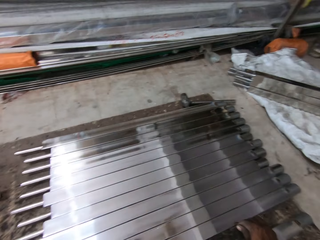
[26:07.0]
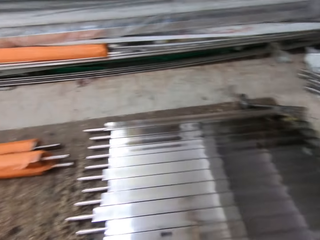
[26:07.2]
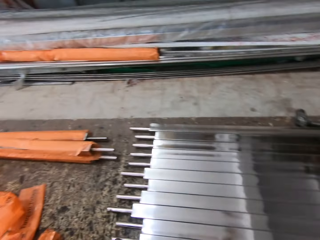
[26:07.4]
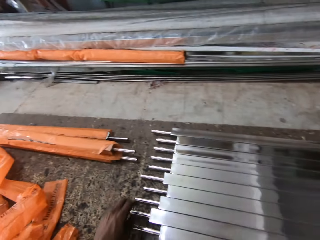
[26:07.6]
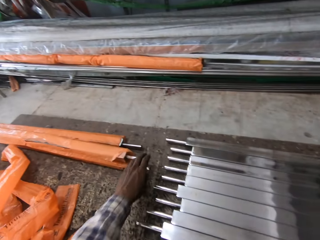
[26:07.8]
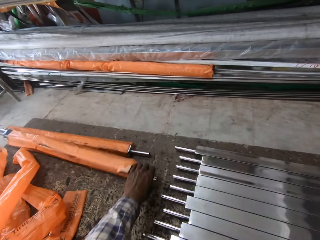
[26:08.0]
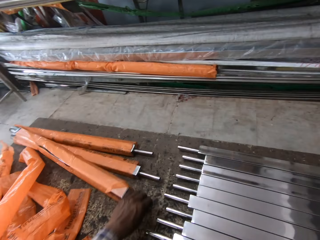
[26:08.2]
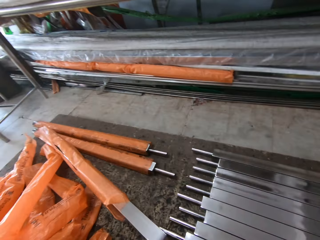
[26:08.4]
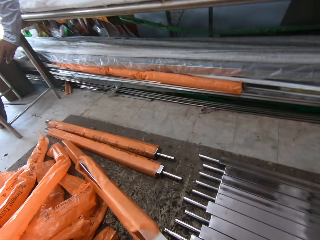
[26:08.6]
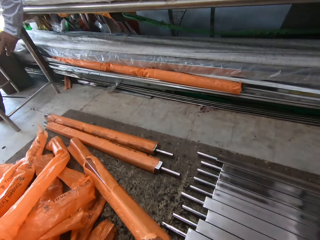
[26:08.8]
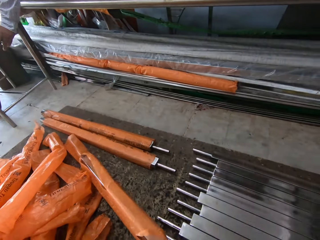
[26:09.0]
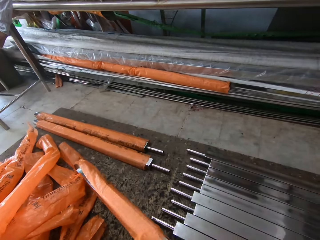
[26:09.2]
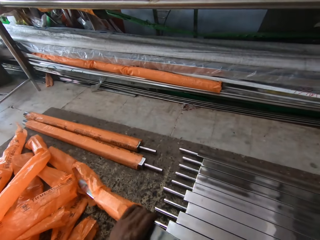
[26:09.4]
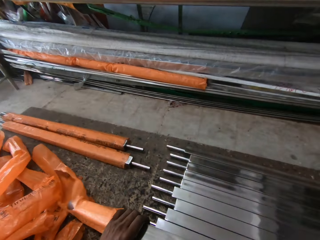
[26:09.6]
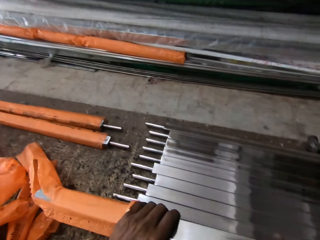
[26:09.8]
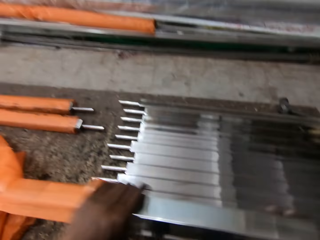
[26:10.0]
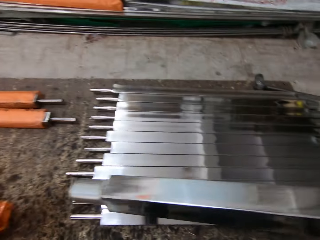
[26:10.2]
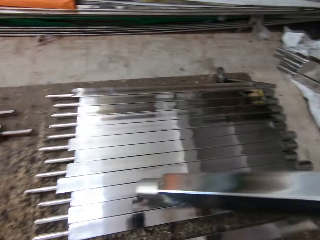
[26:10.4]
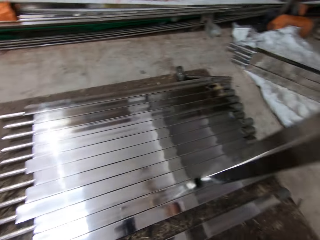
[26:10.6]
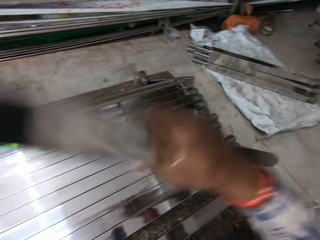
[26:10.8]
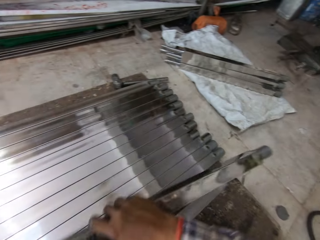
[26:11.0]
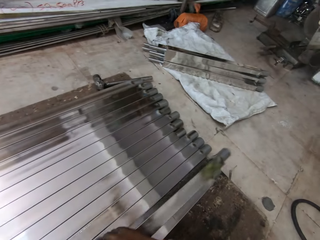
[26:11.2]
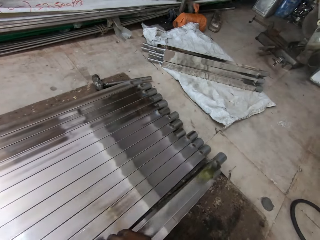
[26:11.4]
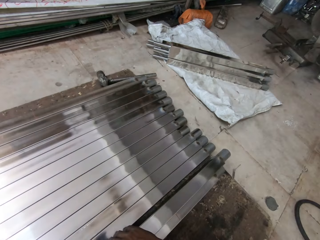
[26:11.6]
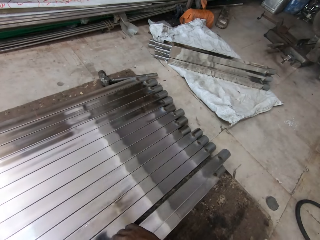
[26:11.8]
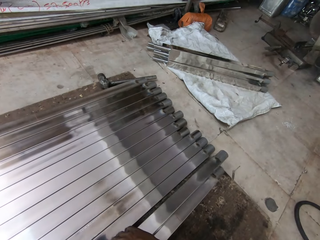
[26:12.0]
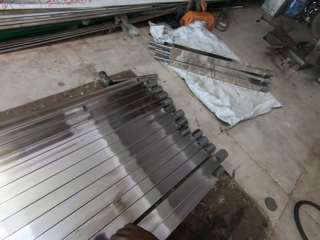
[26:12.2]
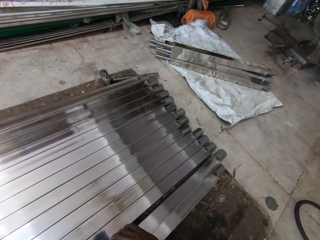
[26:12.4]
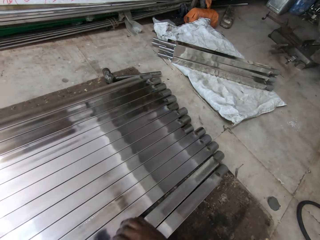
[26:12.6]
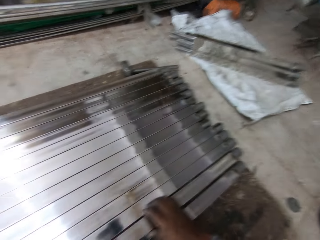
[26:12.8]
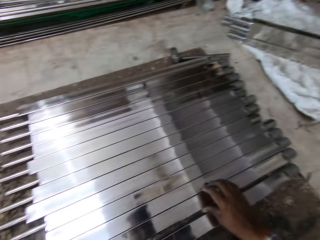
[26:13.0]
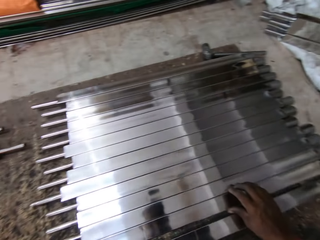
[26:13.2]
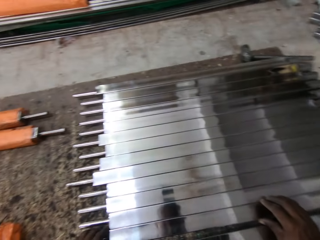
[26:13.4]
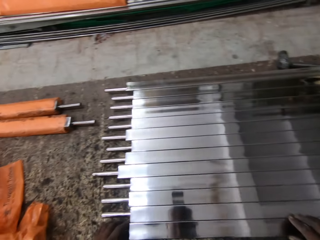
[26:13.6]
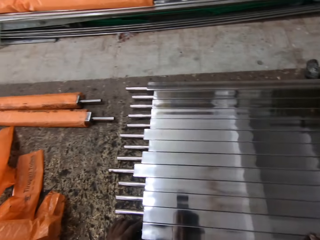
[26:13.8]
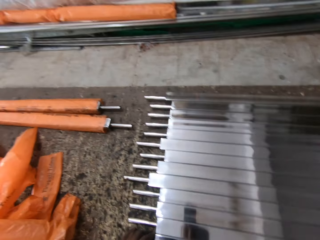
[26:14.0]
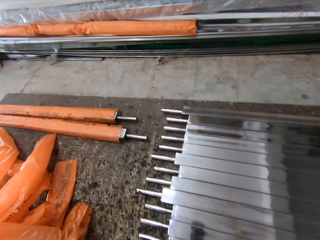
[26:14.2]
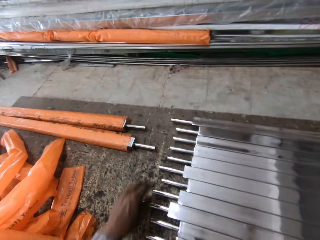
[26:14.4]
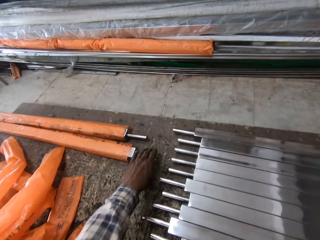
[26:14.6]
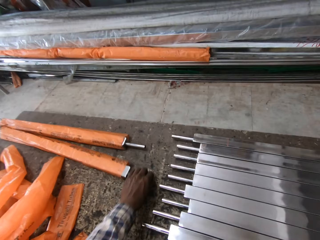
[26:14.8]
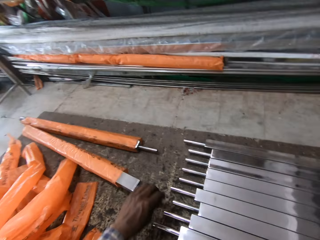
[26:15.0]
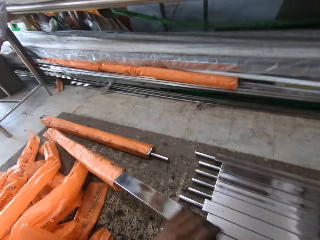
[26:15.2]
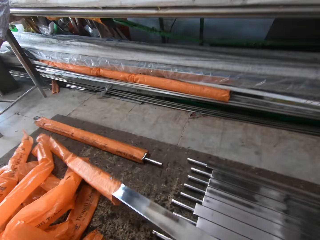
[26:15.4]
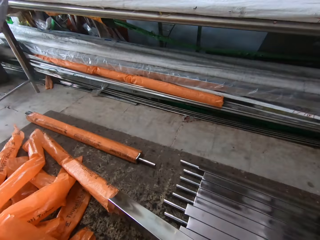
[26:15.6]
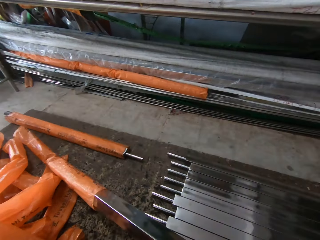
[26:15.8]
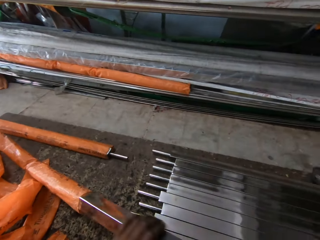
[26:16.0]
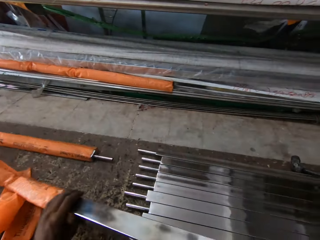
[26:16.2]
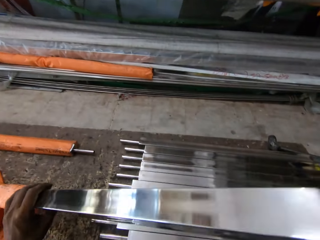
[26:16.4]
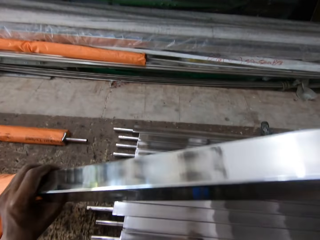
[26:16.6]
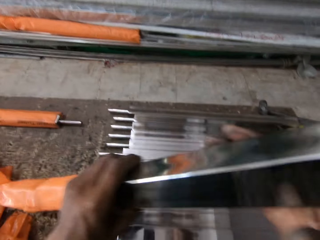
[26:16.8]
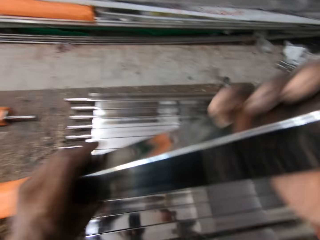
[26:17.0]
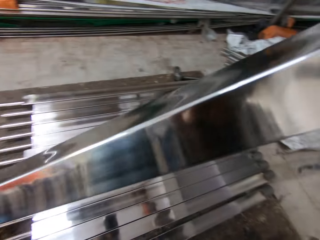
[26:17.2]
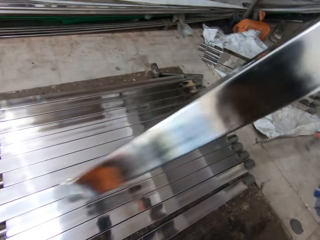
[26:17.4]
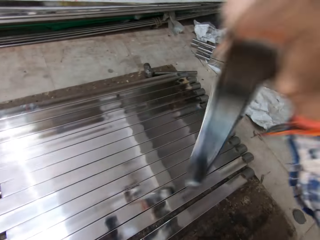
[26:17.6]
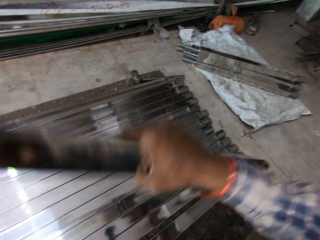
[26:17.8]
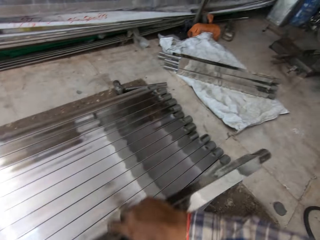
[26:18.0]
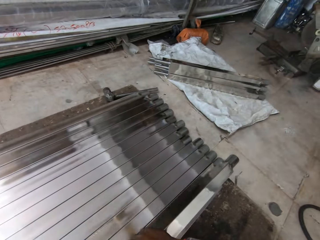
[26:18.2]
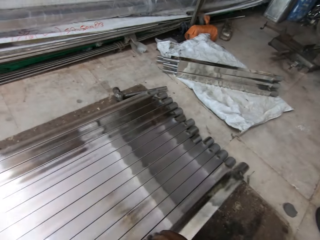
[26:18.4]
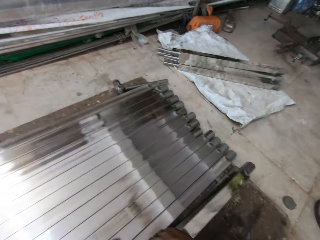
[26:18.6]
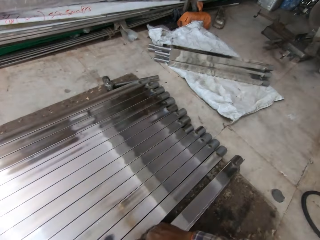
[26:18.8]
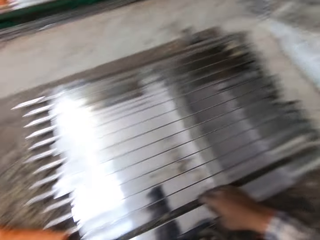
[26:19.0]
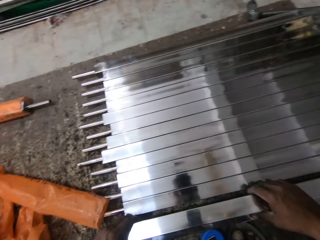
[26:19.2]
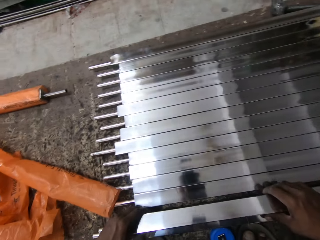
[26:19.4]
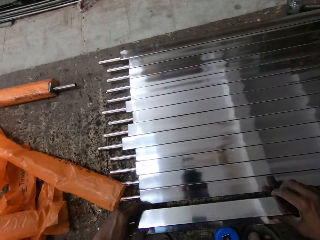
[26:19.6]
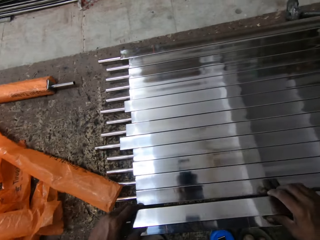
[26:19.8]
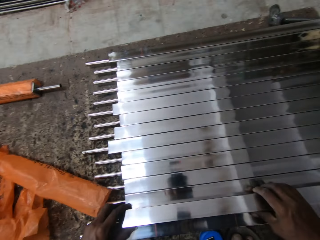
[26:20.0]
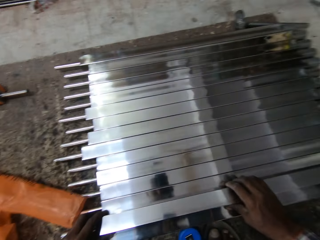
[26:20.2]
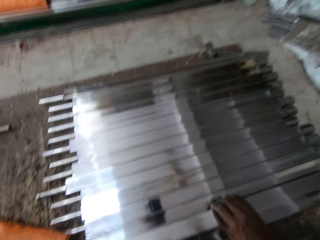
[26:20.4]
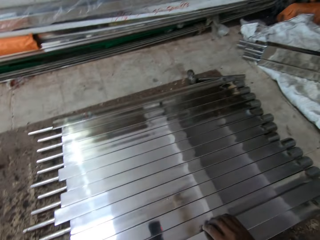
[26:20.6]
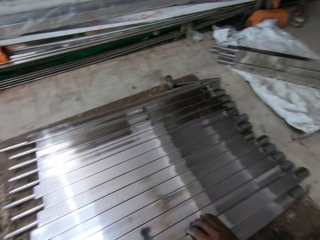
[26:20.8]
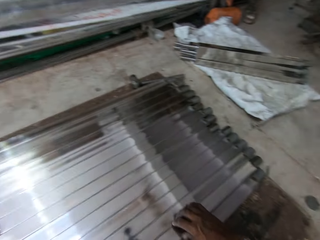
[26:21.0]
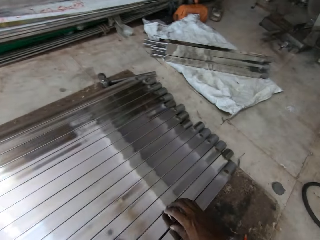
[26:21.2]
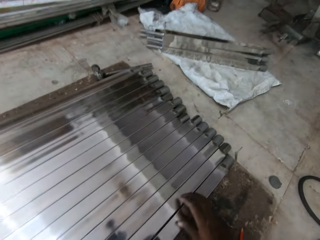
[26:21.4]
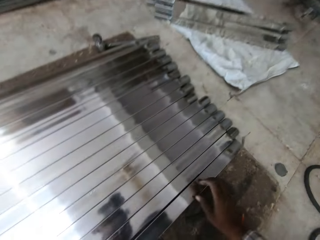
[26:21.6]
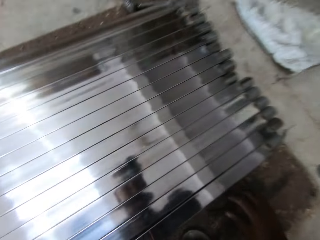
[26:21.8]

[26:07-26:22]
The camera wearer removes a metal from a bag and places the metal on the floor. They remove the metal from a bag and place the metal on the floor.

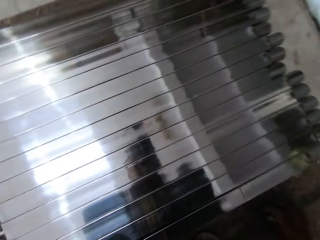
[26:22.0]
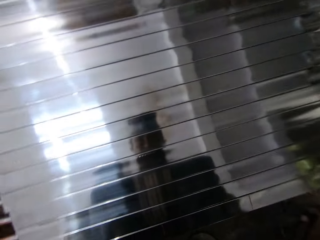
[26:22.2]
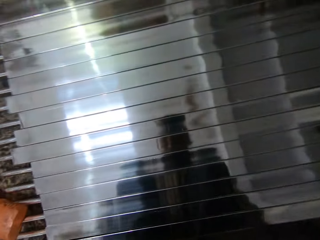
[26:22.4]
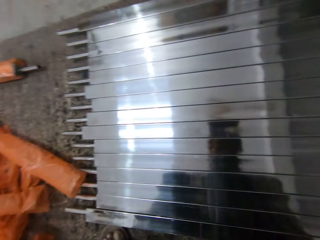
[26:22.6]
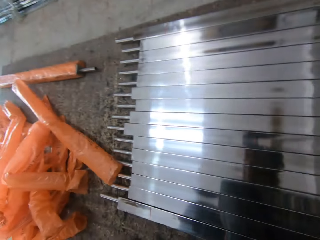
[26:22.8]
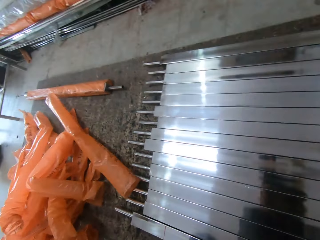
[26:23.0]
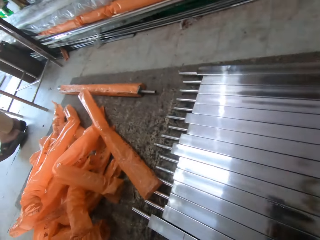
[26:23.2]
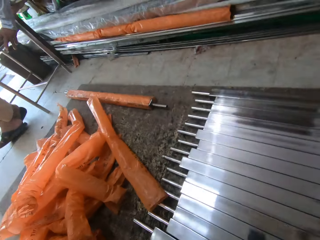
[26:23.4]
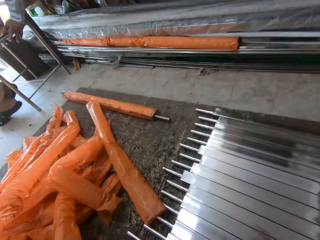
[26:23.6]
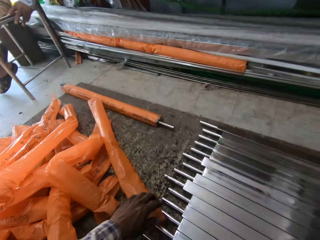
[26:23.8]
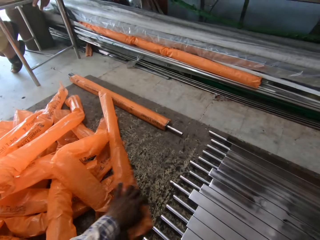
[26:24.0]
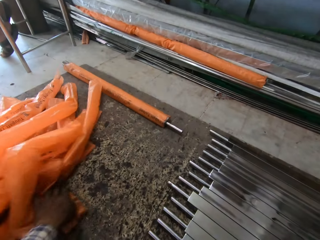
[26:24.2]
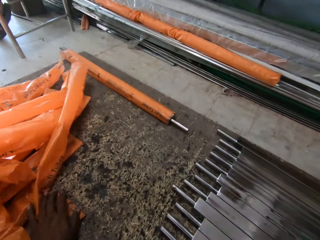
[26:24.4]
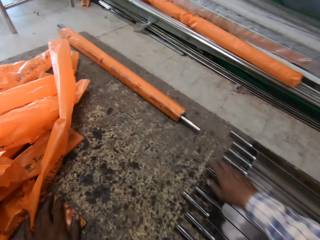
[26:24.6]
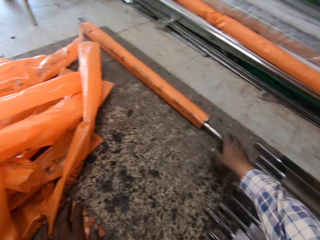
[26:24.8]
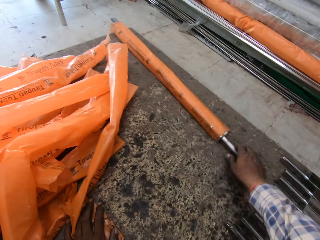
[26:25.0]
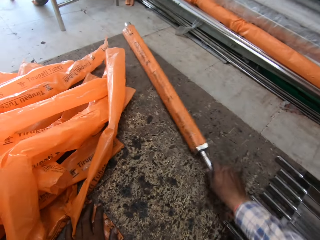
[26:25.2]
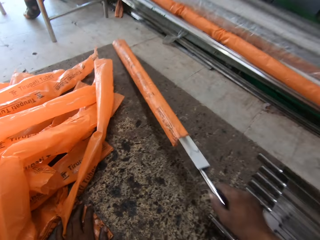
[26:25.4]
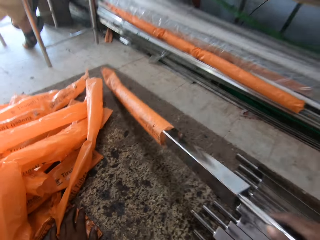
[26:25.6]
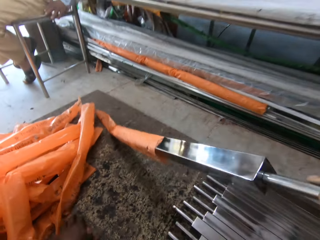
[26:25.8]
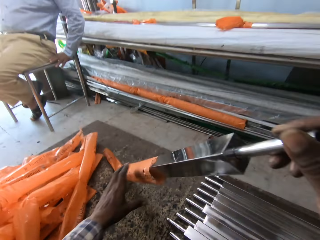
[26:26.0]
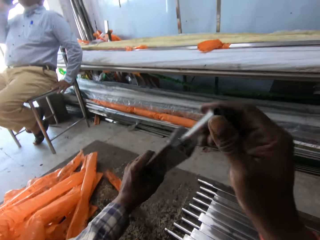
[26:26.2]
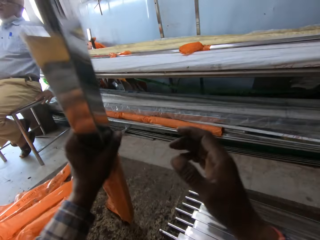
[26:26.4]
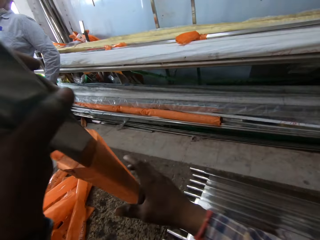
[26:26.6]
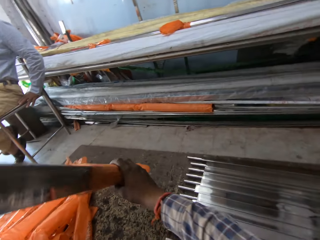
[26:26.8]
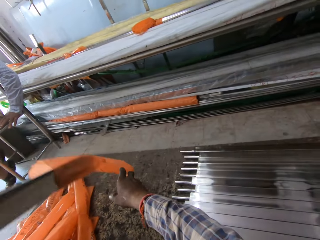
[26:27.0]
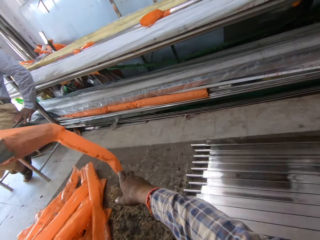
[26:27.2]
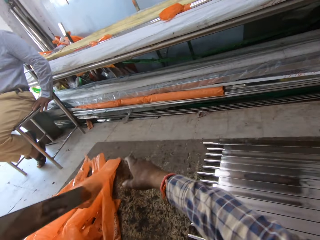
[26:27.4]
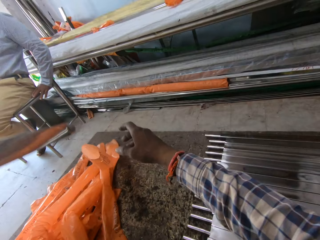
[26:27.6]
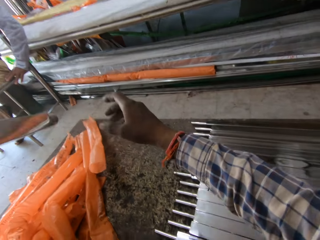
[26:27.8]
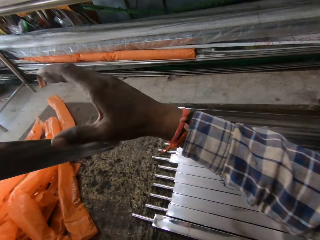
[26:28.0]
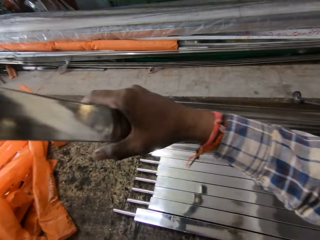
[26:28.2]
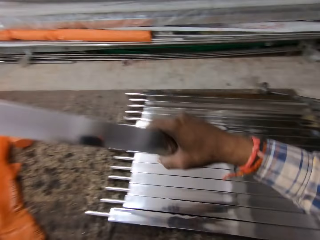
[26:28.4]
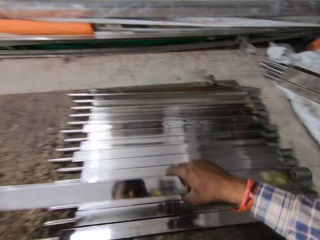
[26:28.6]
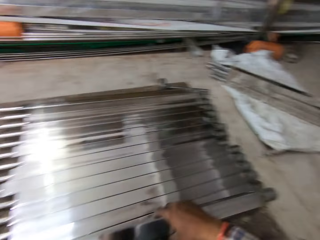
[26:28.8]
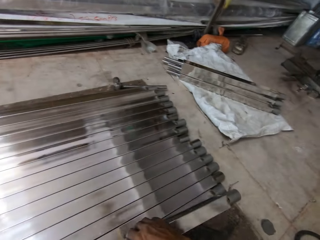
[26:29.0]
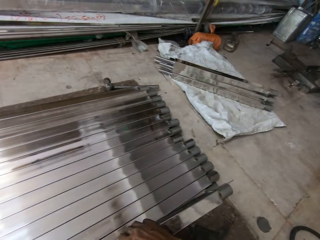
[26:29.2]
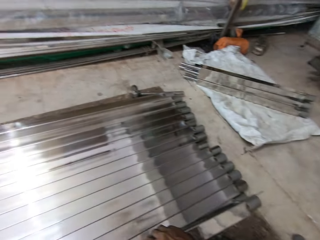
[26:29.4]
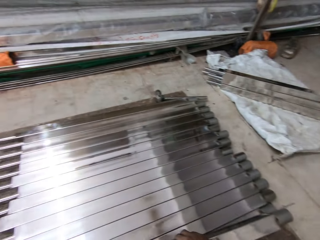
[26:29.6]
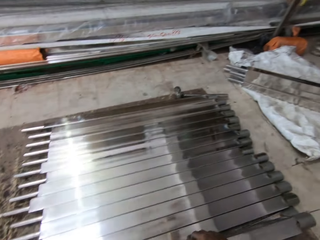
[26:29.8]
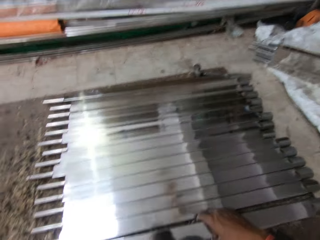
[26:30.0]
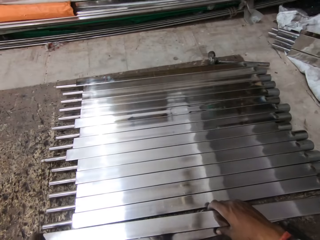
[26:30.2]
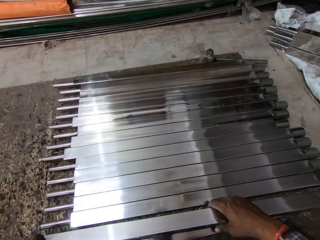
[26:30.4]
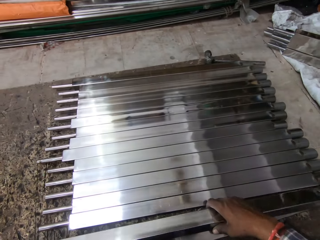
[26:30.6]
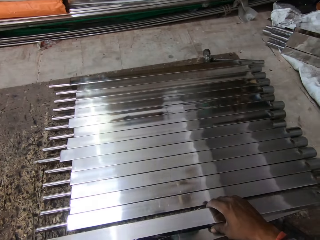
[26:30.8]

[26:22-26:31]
The camera wearer moves bags out of the way. They remove a metal from a bag and put the metal on the floor.
